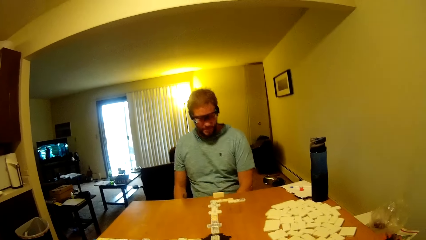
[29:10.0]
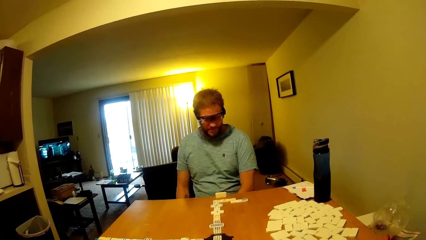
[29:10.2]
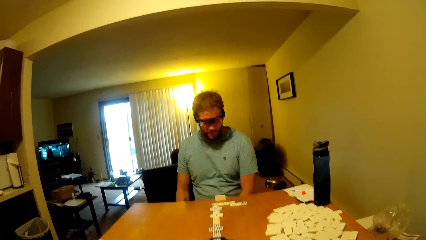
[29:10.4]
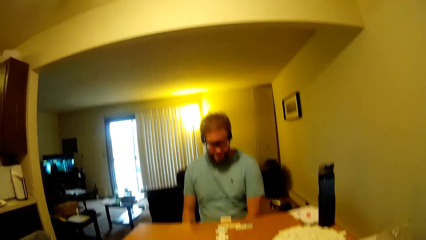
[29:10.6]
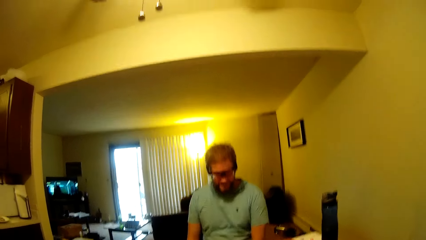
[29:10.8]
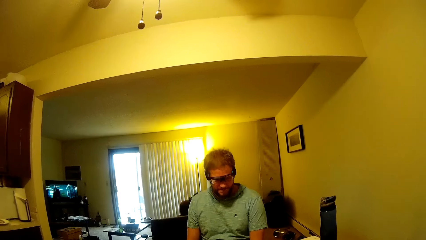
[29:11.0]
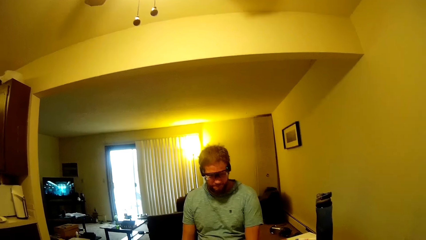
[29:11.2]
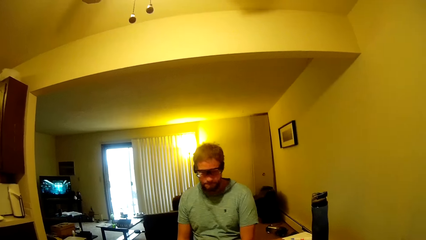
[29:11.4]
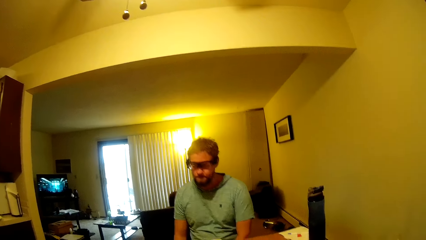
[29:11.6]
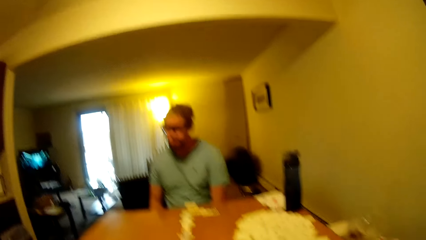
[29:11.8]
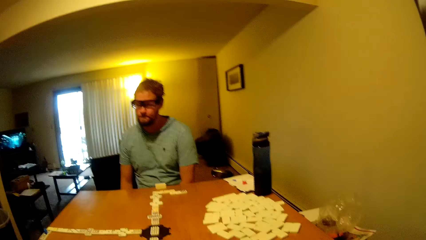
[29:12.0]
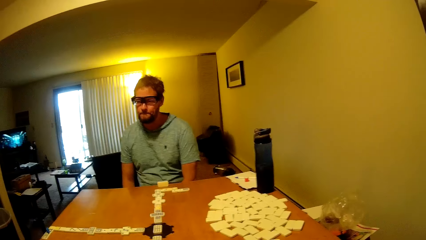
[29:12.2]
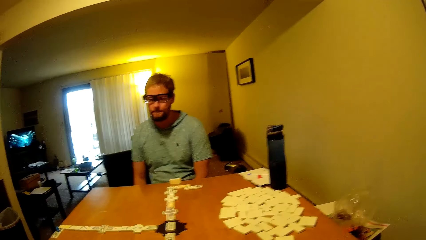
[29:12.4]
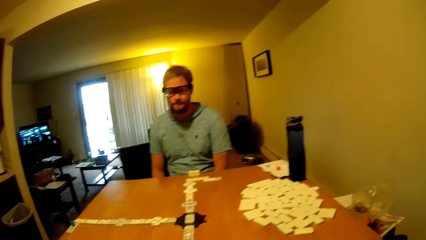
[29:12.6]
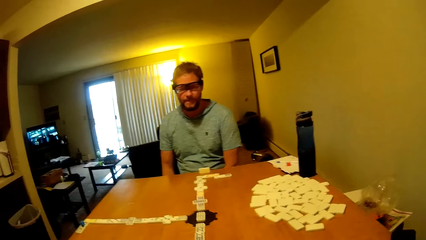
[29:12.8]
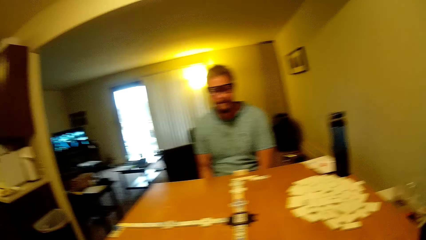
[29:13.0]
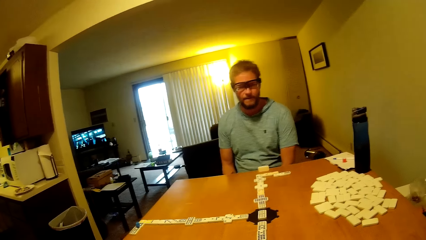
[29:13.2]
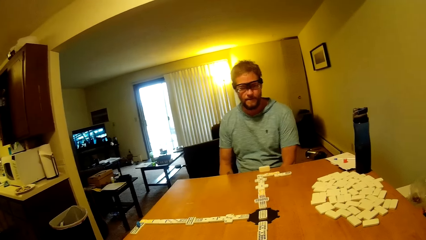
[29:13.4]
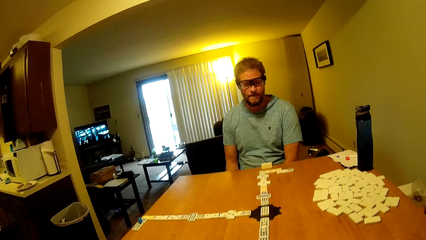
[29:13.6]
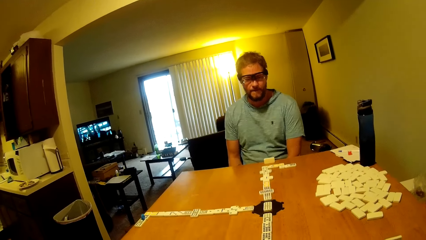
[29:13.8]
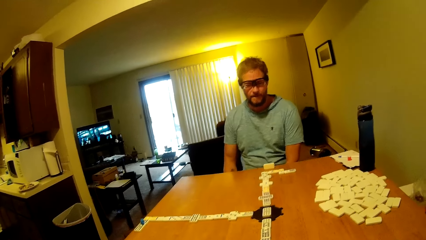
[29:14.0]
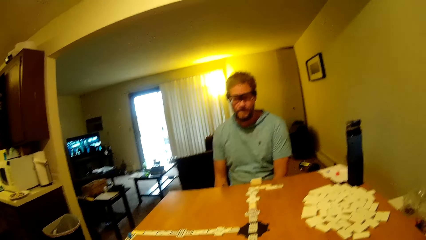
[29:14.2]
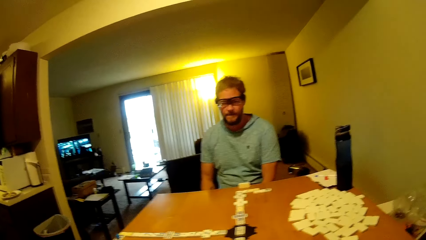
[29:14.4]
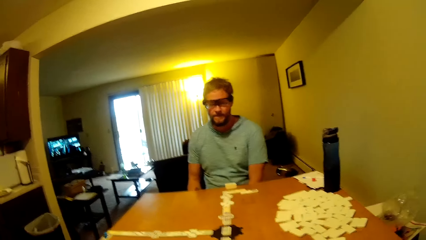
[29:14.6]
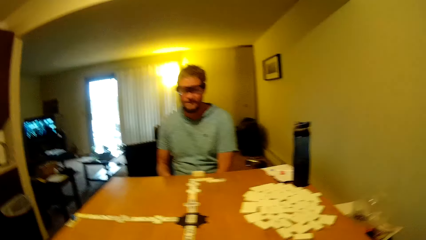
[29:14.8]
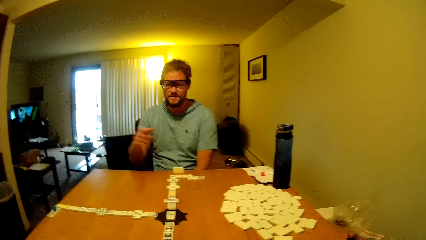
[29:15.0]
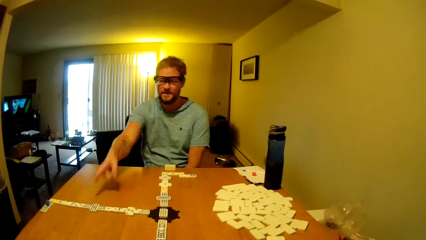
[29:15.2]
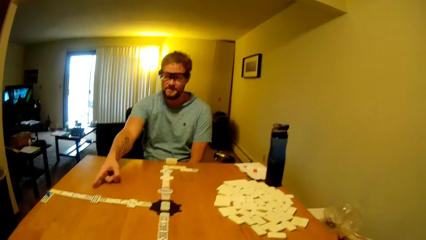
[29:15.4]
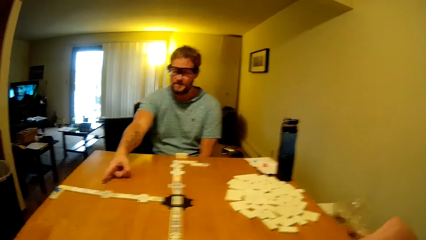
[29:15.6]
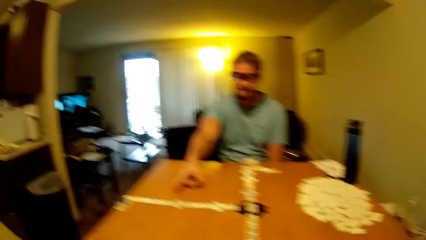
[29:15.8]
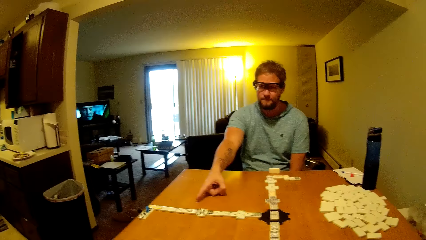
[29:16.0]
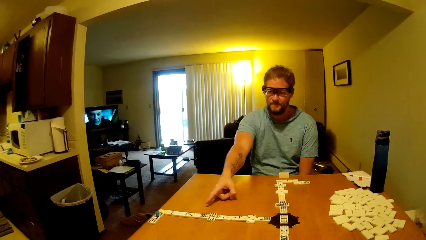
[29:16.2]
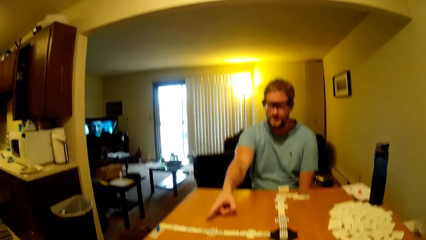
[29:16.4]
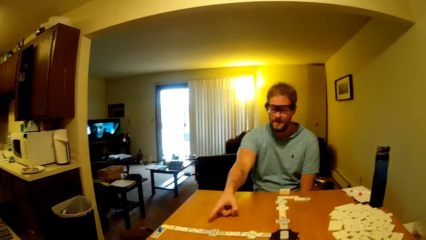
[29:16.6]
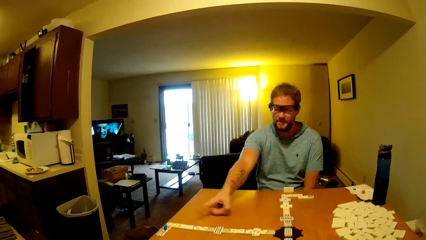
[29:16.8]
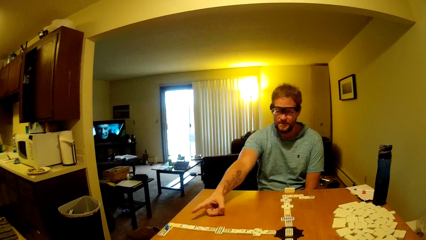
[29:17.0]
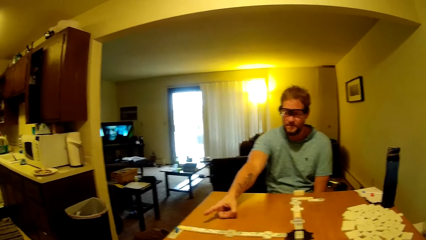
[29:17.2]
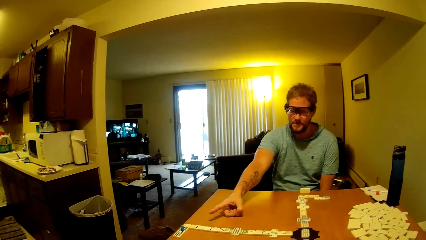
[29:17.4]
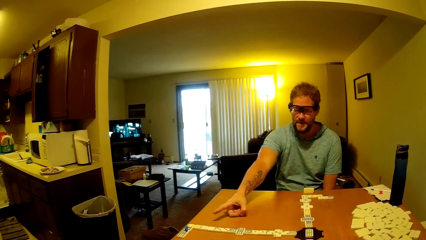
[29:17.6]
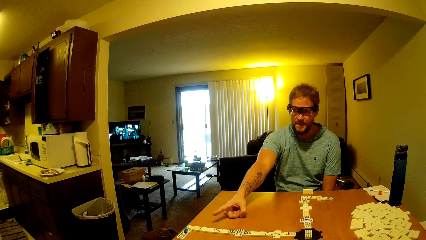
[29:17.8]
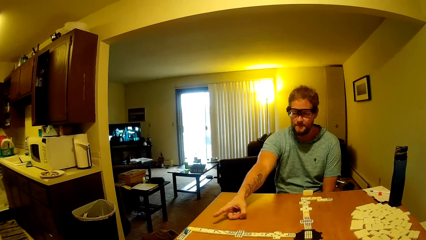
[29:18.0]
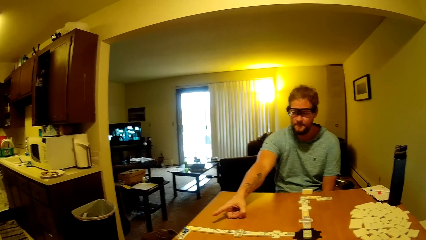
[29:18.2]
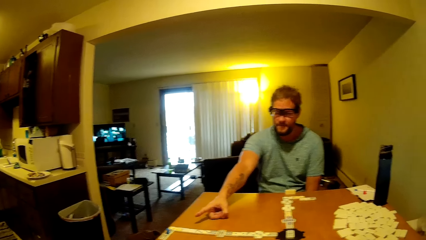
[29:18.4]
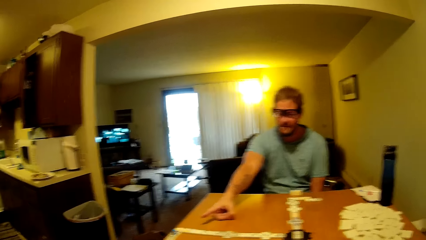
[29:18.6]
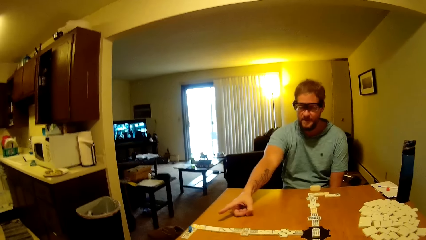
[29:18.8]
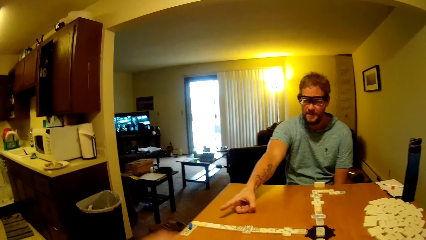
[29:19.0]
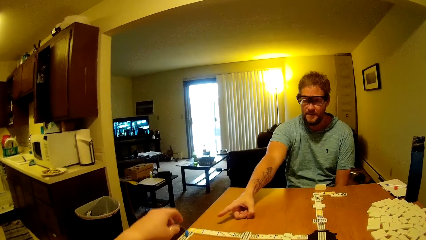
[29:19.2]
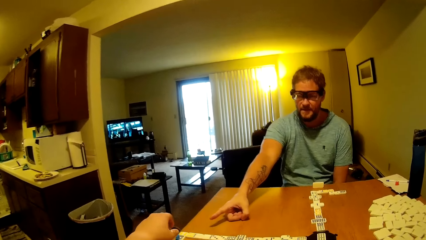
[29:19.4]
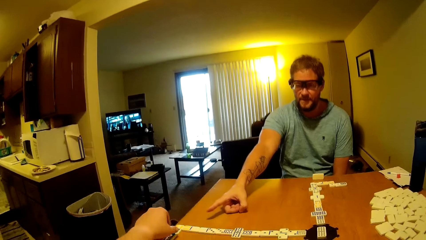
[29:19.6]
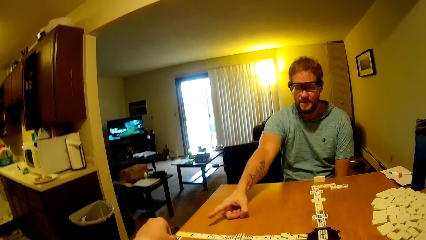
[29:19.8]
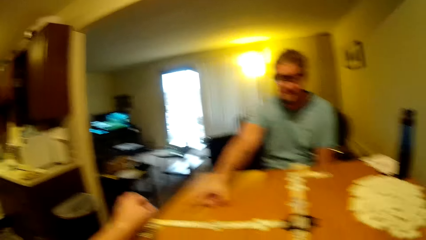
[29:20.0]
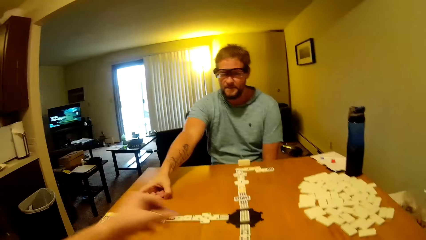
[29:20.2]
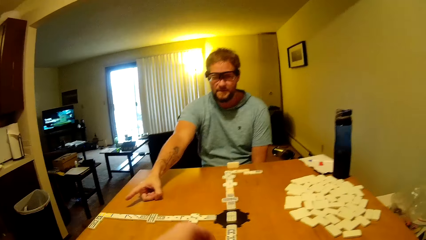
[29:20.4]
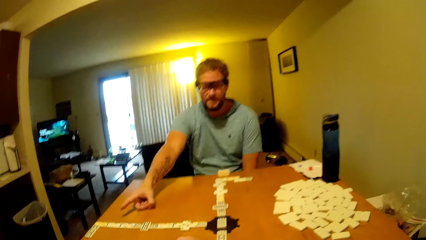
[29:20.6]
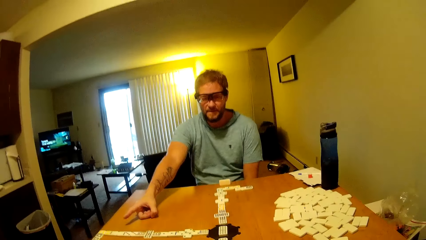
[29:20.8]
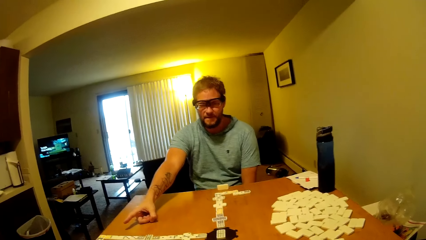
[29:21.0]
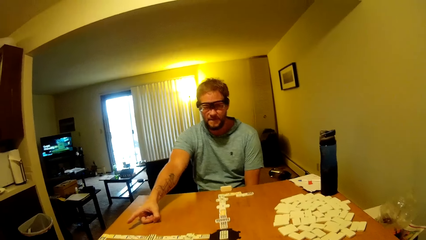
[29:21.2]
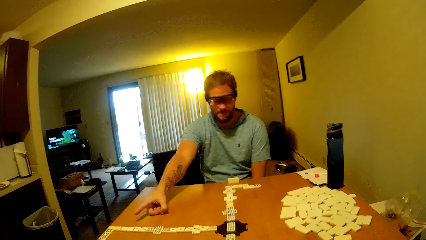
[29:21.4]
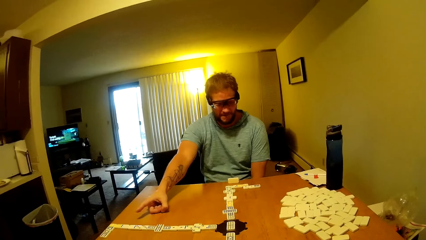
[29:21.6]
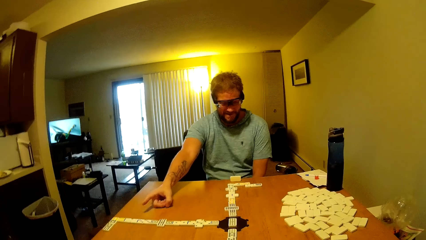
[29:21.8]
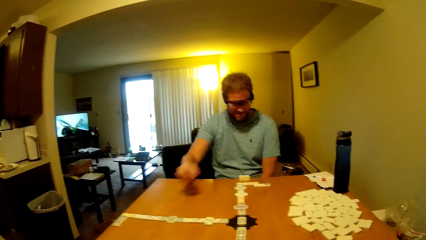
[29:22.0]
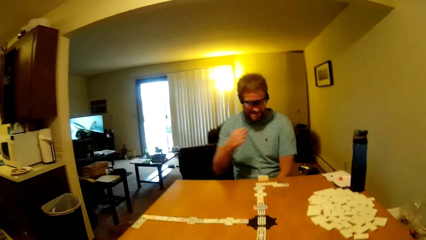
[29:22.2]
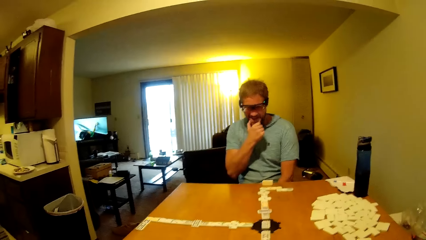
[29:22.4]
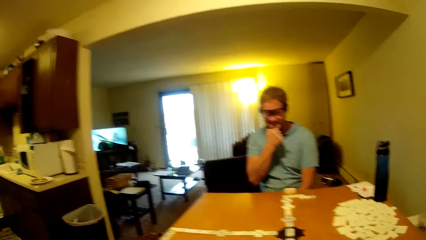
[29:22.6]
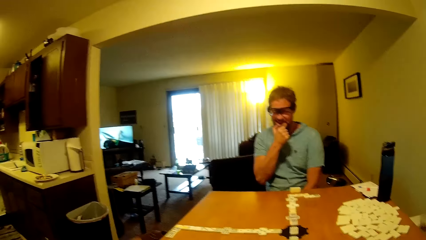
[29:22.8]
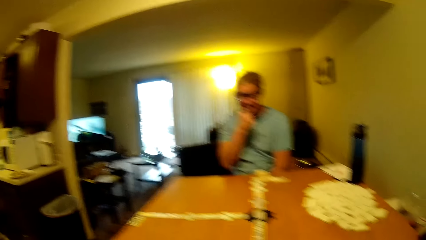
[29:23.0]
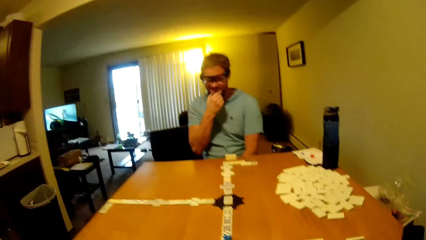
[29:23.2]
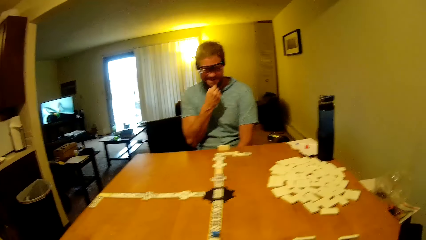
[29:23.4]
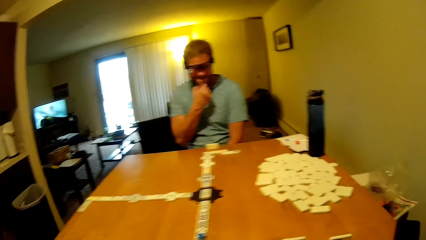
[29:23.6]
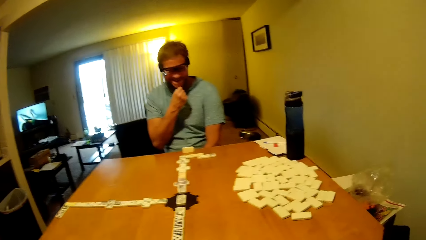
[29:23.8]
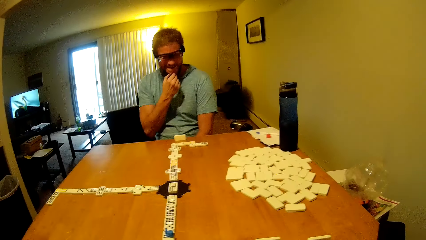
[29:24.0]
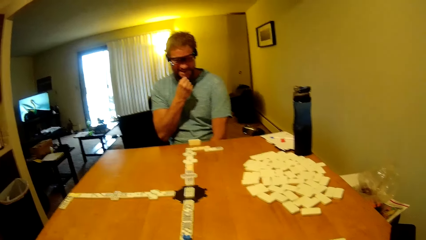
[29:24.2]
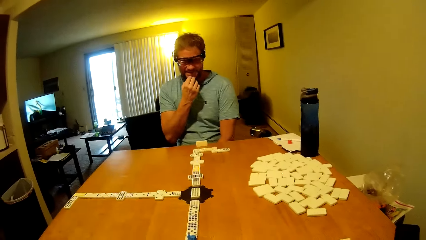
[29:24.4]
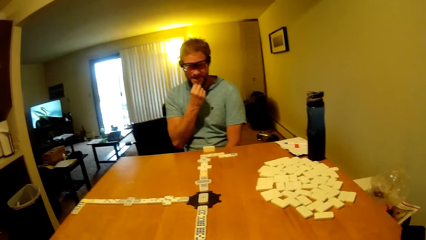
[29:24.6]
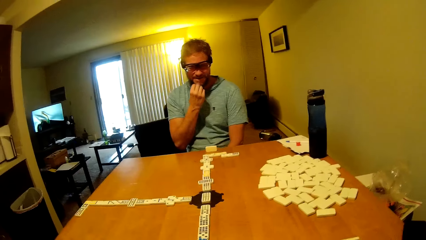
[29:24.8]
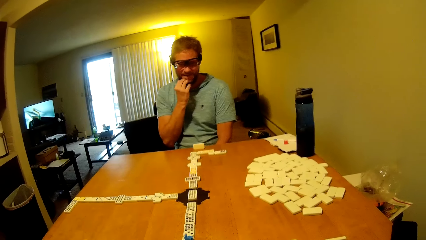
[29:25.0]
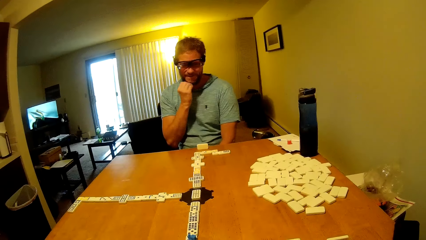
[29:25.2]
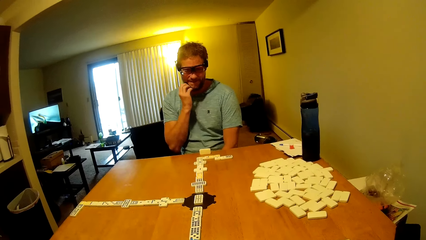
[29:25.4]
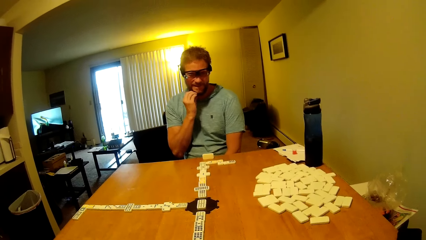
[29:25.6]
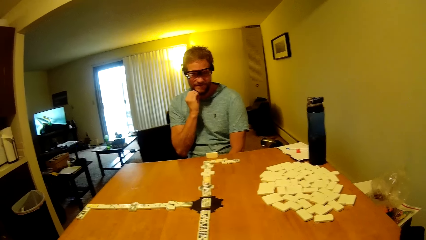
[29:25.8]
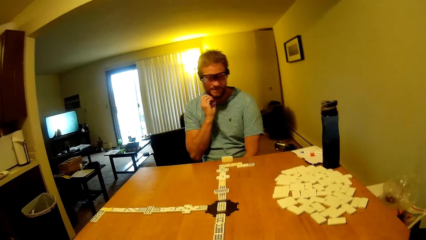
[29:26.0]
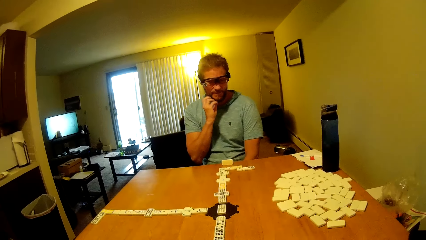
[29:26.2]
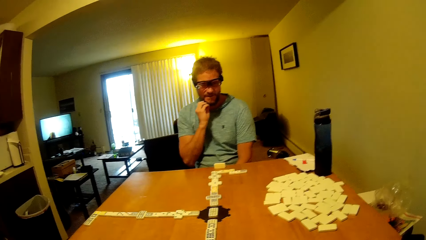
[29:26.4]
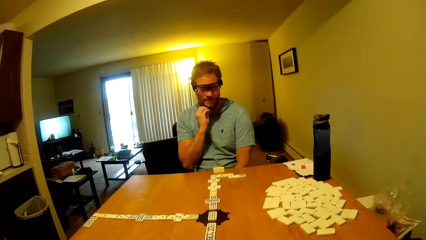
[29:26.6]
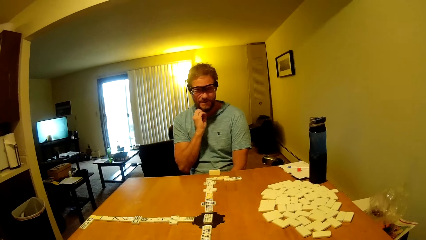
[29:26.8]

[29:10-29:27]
The camera wearer looks around the house. A man points at the word boards. The camera wearer picks the word board from the table. The man points at a dominoes piece. The man touches the beard.
